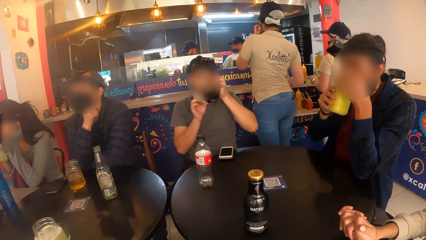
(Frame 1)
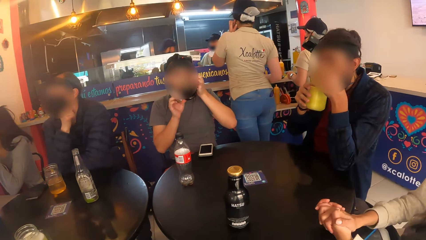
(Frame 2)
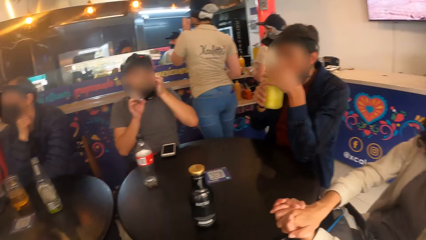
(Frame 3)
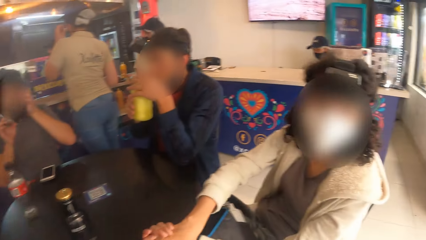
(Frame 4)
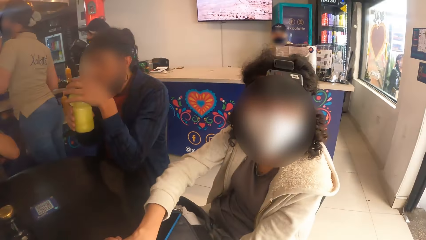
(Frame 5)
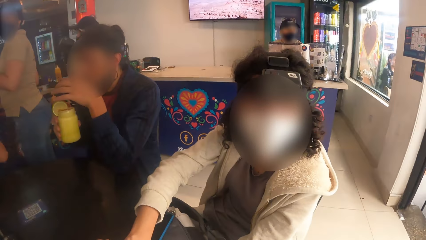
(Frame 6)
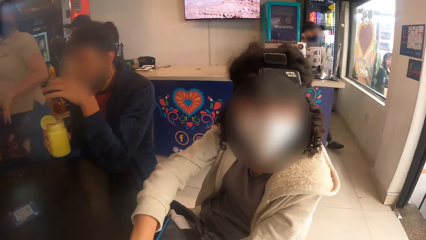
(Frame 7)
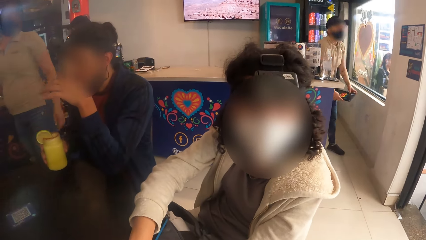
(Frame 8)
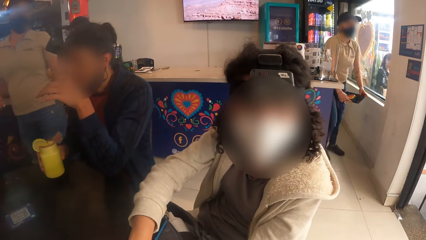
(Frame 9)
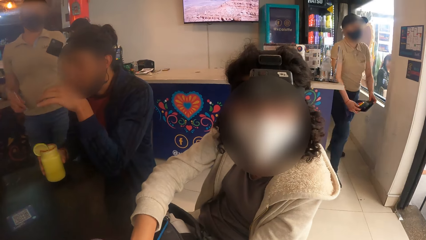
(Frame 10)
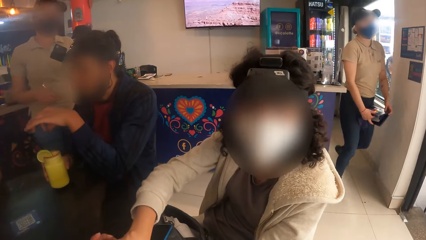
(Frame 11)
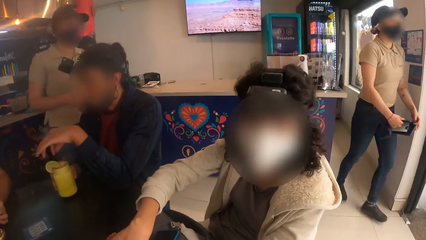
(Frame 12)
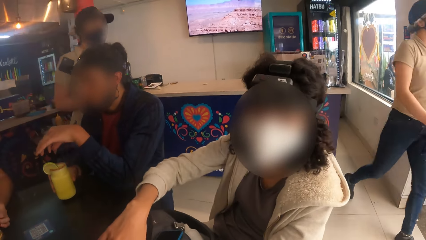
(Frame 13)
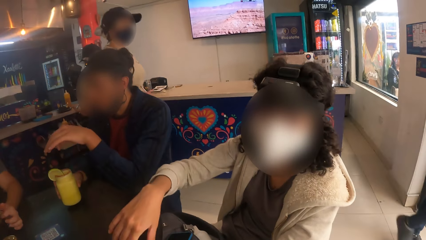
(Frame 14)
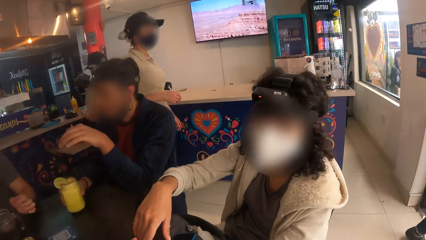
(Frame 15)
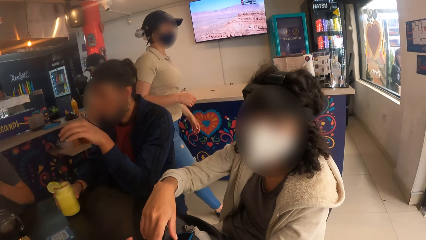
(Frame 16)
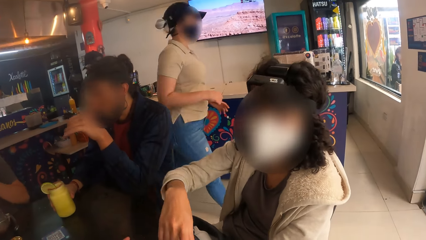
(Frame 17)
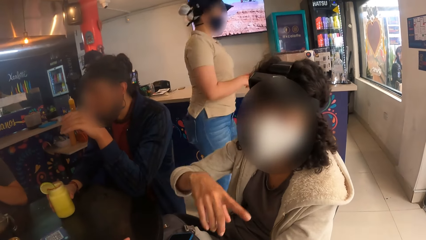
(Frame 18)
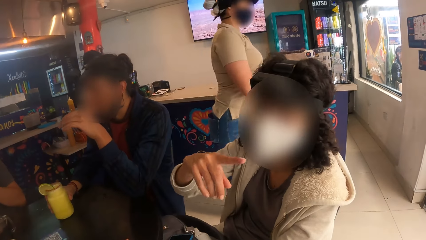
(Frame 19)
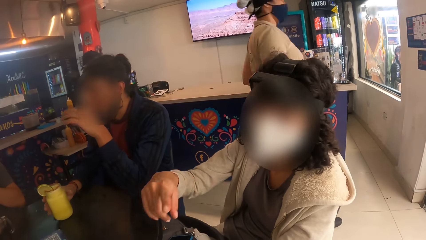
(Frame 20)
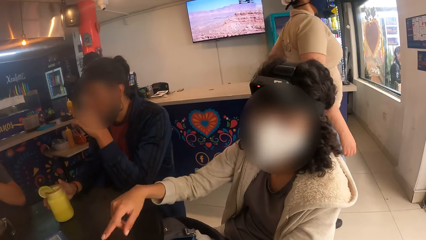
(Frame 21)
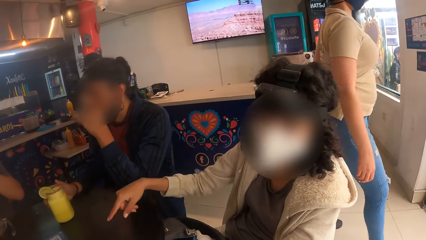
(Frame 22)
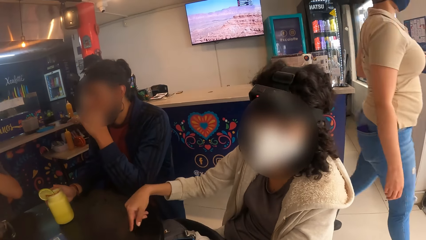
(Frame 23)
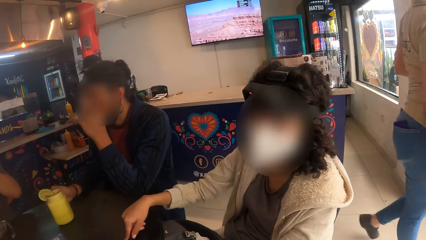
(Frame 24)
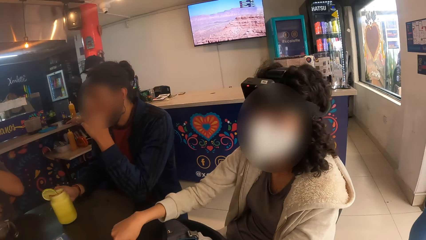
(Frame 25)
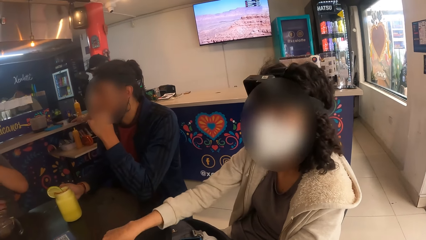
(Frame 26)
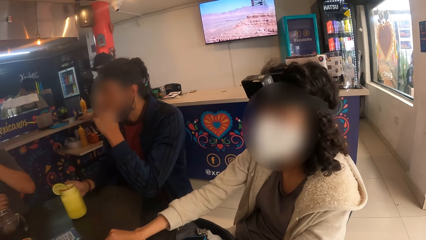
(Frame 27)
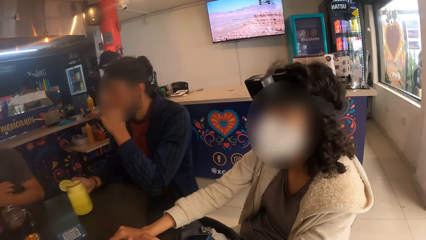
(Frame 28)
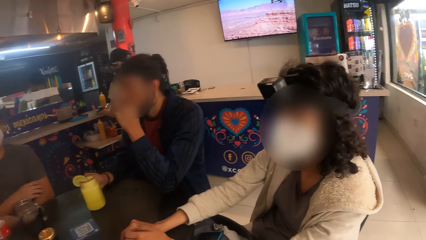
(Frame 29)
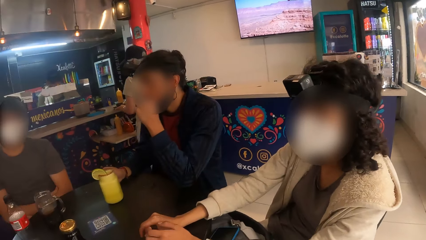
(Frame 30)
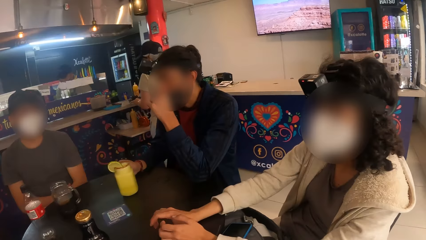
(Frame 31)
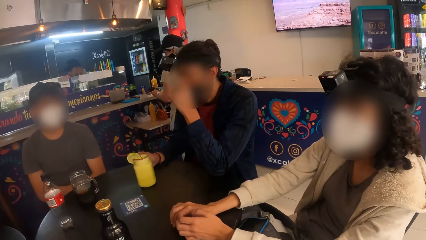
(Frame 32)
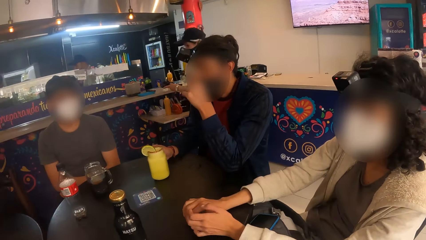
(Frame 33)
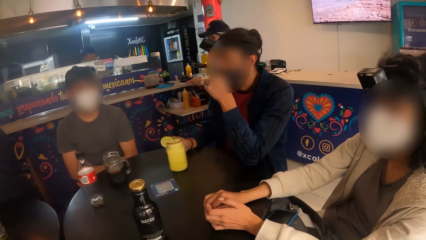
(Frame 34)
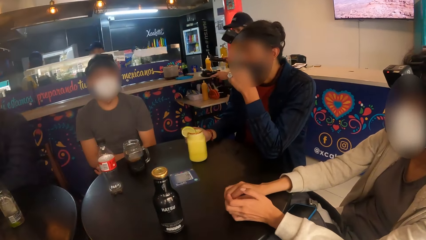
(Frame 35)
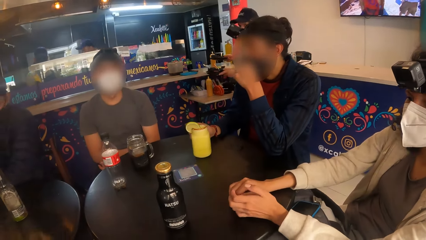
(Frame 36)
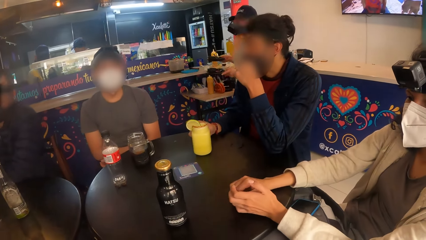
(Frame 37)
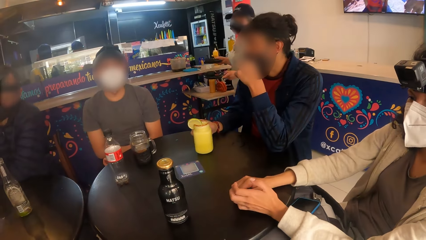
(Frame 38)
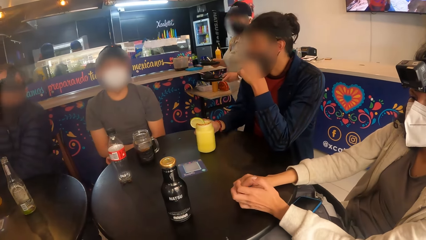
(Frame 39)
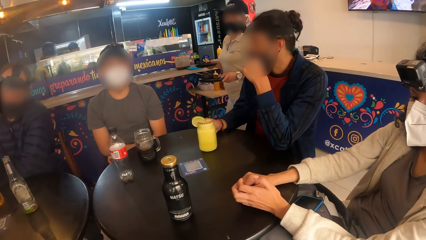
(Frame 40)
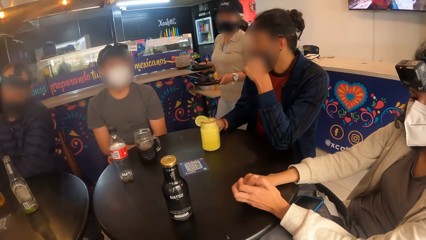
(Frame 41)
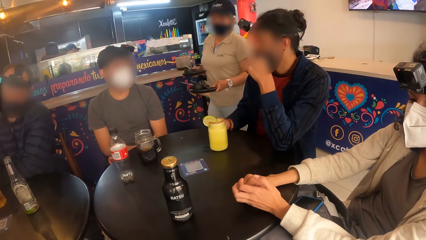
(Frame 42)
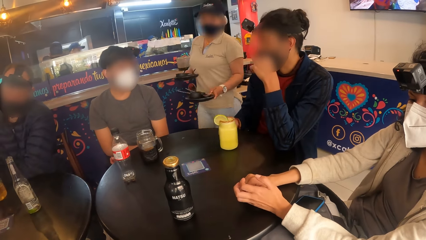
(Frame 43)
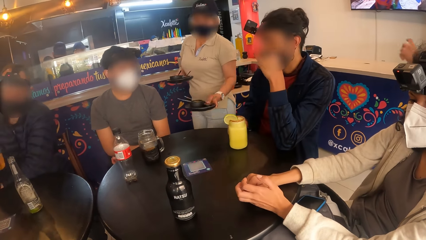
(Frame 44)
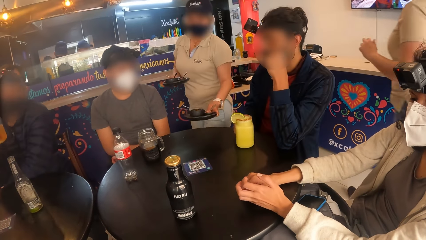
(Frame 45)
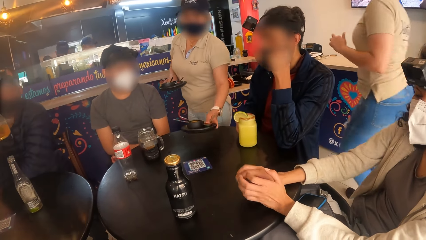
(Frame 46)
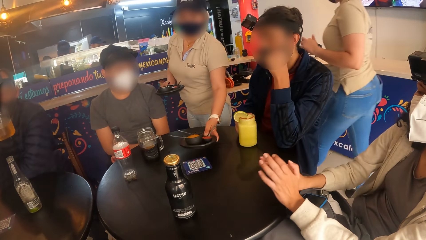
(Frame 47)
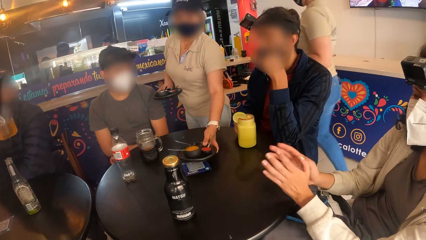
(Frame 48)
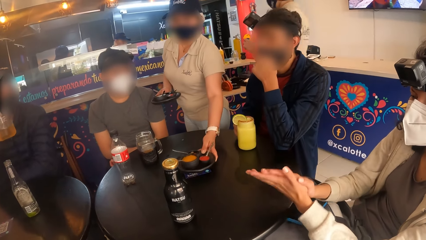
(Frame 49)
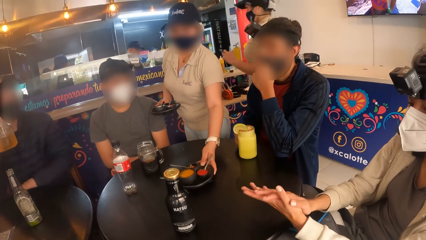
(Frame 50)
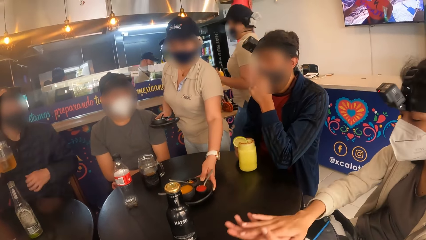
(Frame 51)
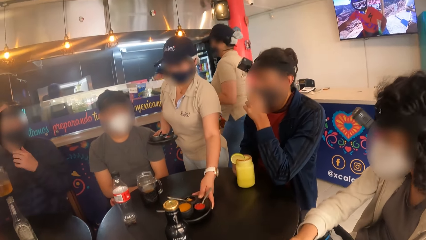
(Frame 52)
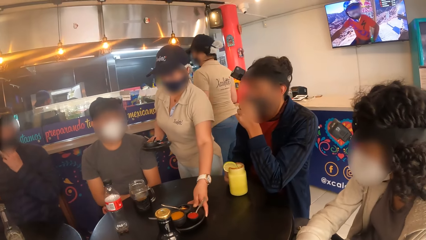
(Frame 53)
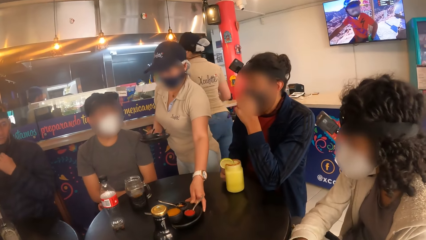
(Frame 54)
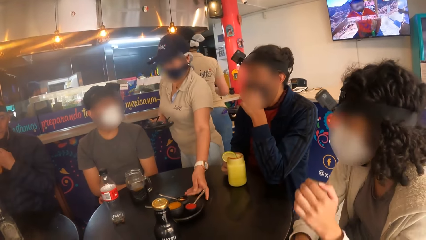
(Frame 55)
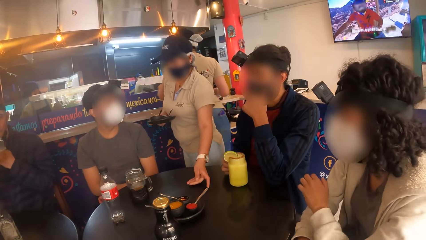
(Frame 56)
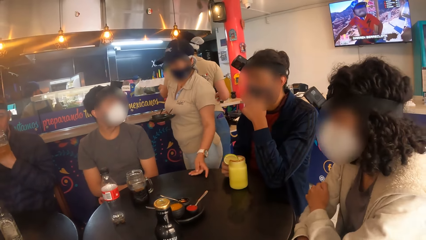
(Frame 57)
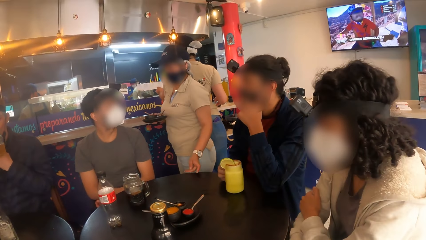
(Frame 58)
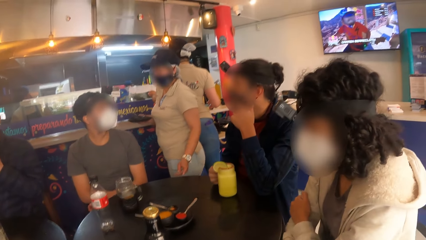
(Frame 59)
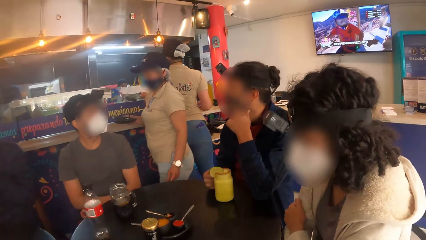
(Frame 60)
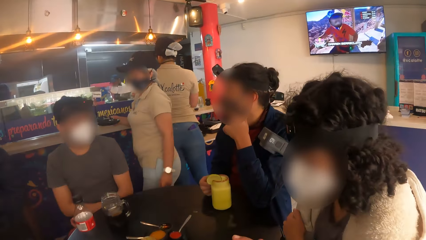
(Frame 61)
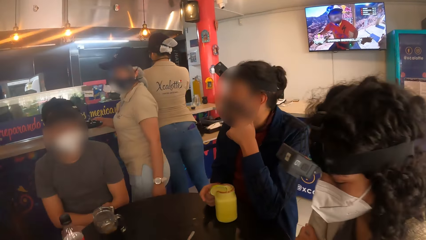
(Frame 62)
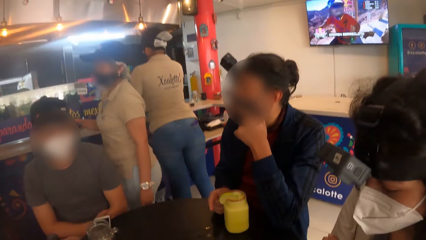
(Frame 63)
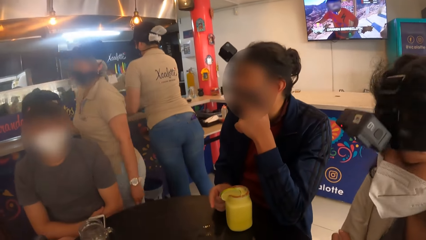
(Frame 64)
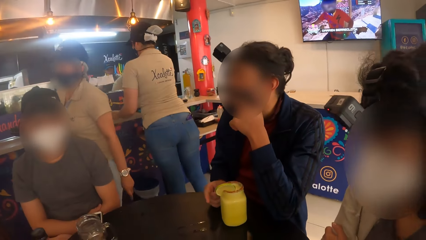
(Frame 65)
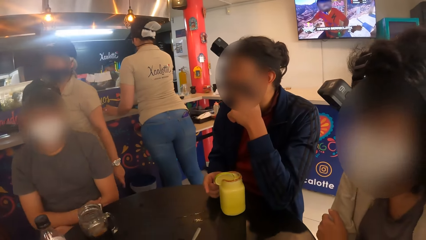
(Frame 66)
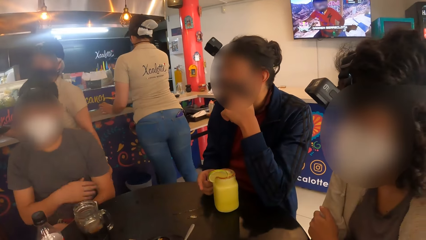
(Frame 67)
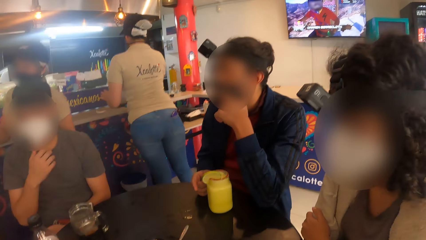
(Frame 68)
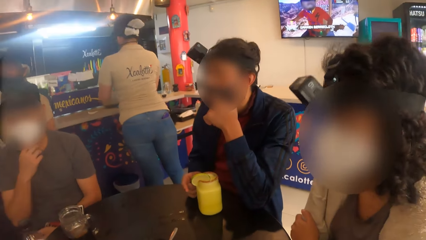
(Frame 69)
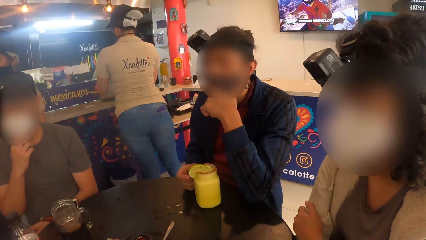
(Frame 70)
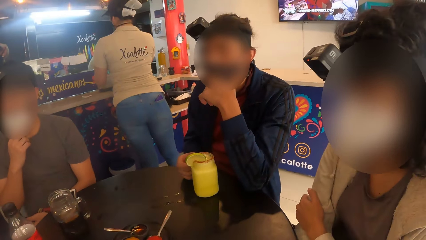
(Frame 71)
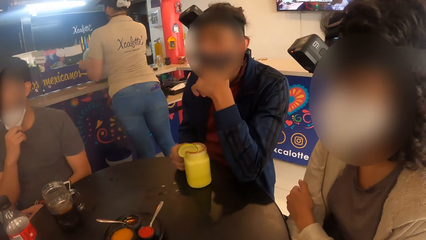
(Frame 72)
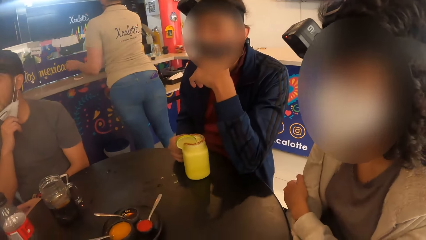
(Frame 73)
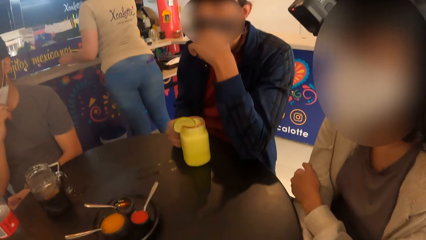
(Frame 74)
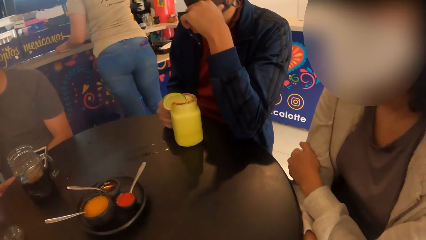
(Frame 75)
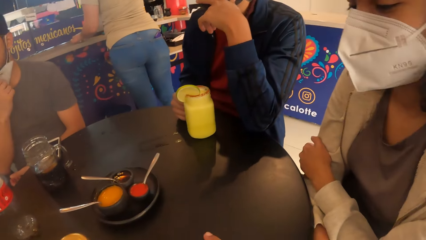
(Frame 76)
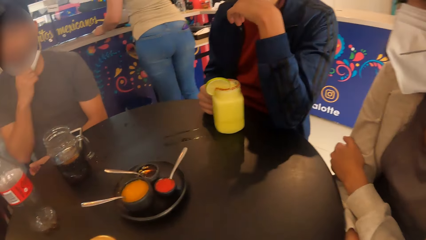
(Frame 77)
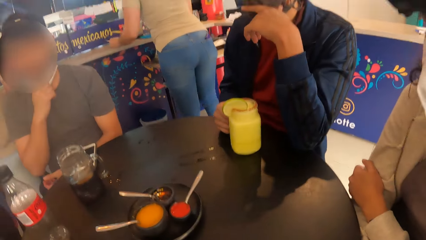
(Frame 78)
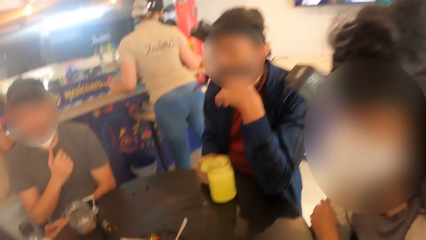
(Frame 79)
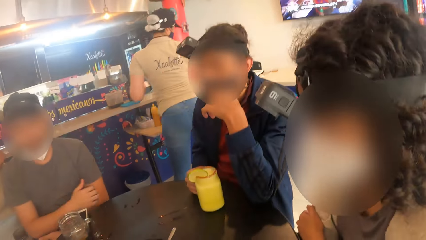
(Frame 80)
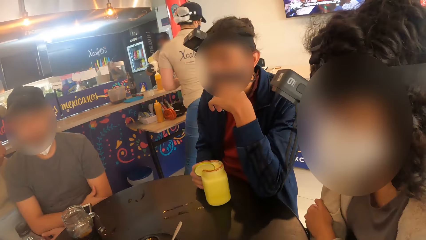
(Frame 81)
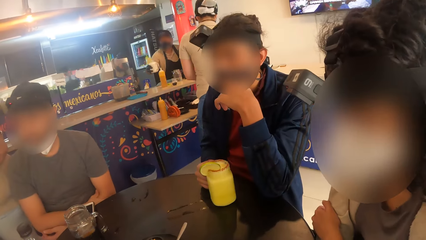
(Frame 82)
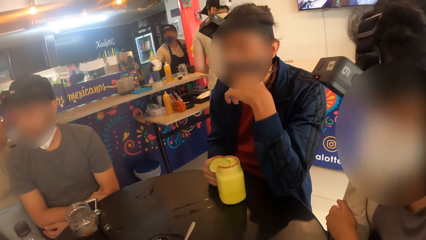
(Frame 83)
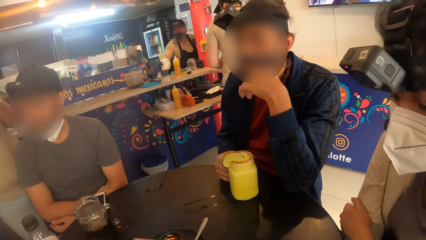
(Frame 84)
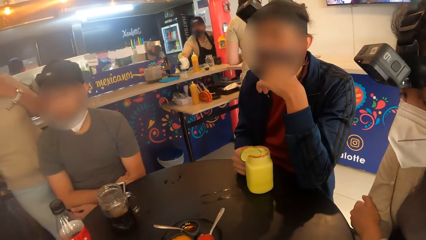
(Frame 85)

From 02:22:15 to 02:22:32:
The camera wearer interacts with a woman. A person moves the hand. Another woman interacts with the group of people. The waiter drops a plate on the table with her left hand. The man pulls a mask on his face with his right hand.
